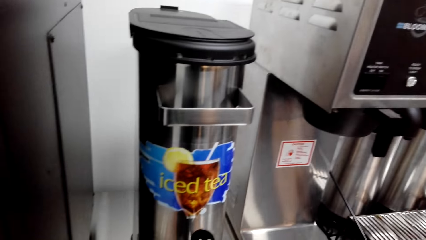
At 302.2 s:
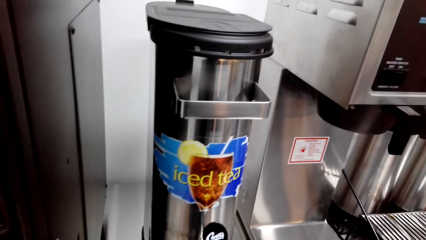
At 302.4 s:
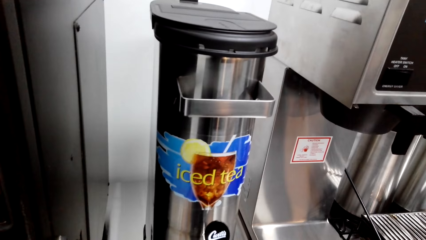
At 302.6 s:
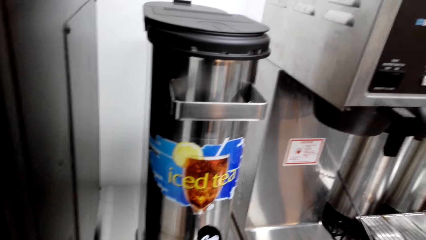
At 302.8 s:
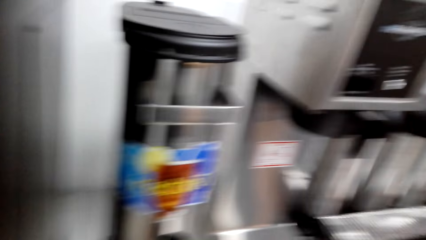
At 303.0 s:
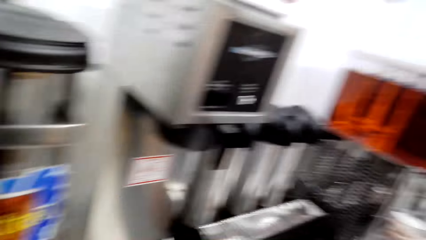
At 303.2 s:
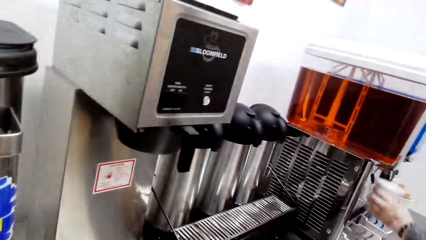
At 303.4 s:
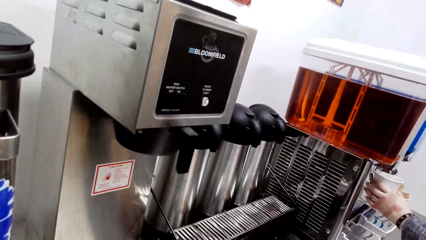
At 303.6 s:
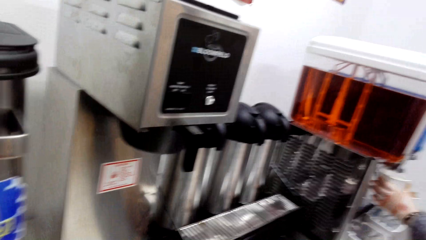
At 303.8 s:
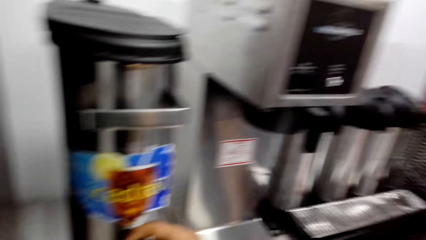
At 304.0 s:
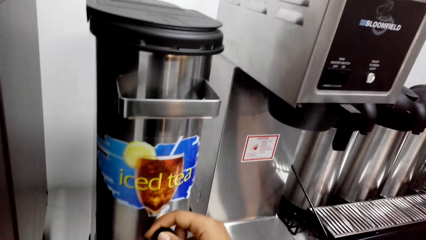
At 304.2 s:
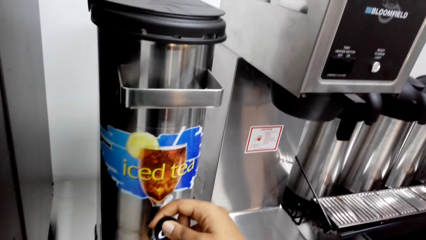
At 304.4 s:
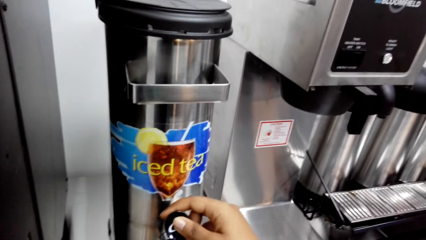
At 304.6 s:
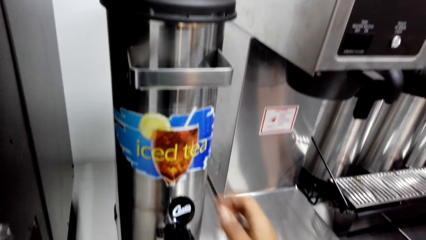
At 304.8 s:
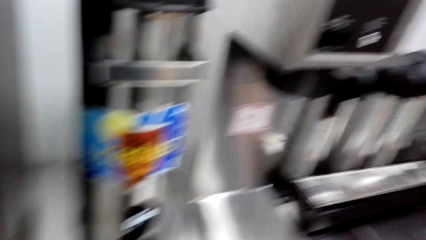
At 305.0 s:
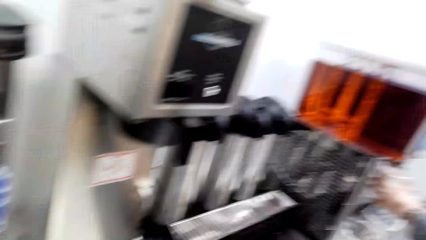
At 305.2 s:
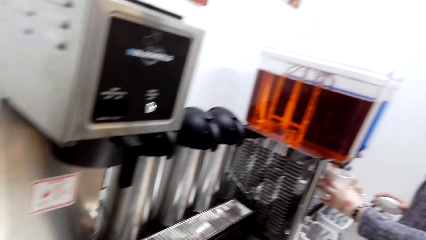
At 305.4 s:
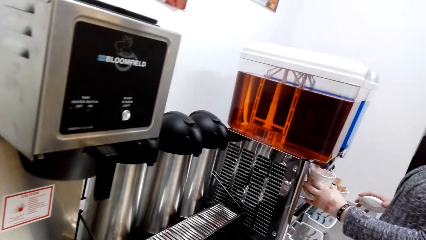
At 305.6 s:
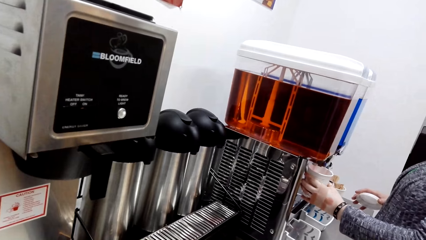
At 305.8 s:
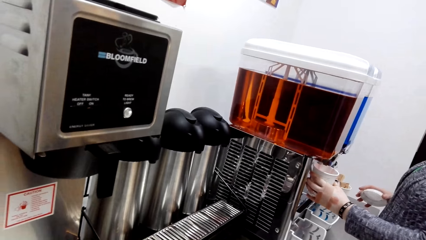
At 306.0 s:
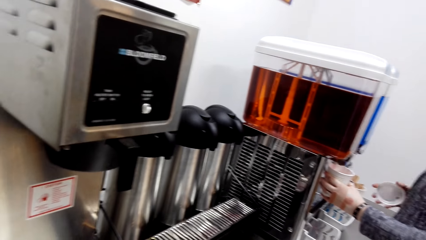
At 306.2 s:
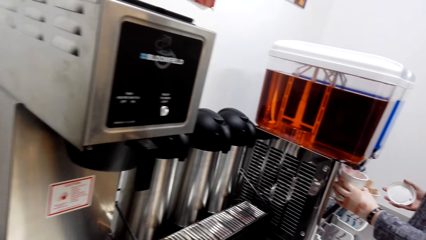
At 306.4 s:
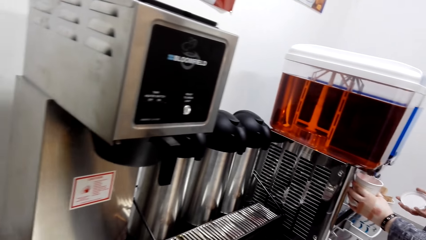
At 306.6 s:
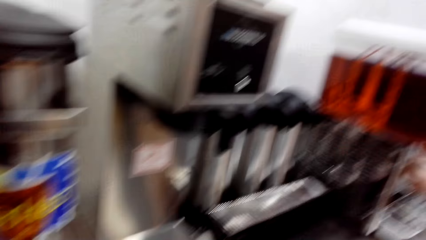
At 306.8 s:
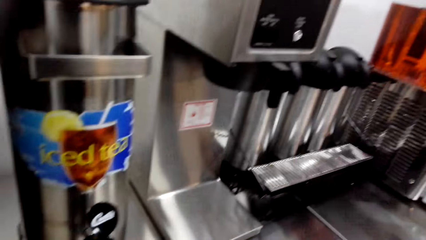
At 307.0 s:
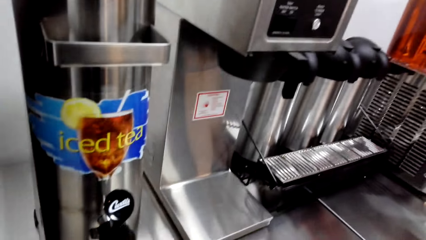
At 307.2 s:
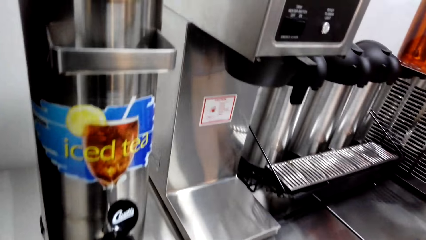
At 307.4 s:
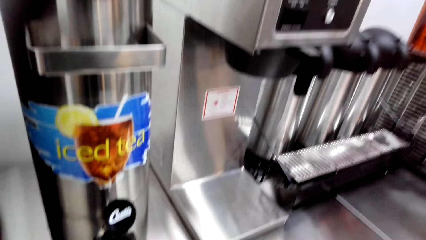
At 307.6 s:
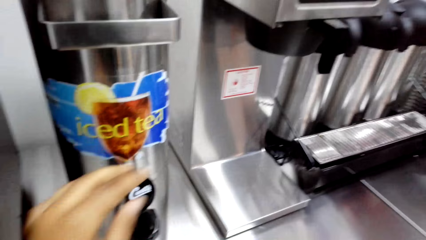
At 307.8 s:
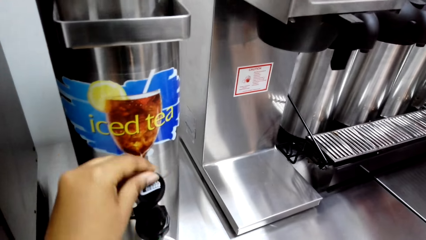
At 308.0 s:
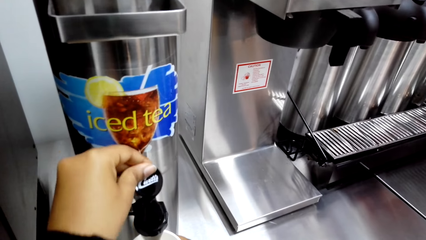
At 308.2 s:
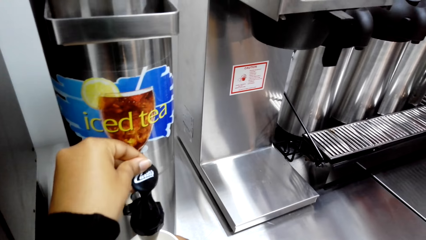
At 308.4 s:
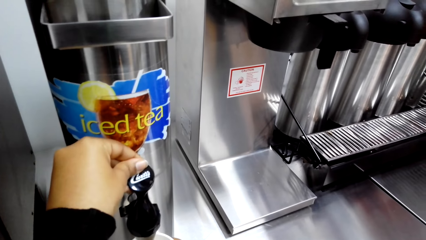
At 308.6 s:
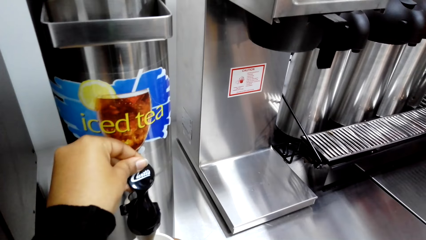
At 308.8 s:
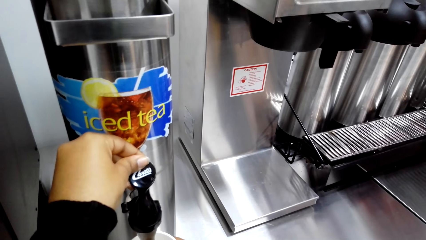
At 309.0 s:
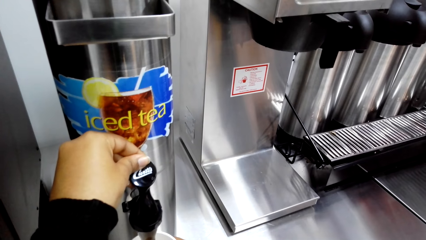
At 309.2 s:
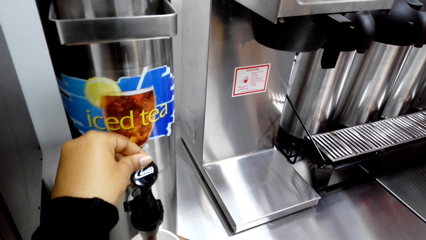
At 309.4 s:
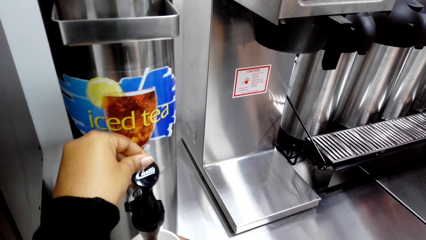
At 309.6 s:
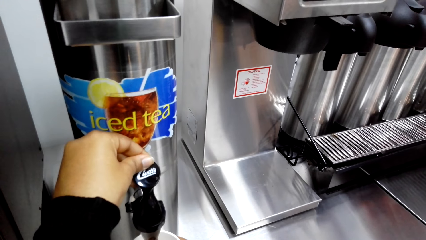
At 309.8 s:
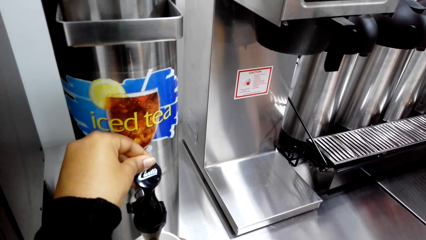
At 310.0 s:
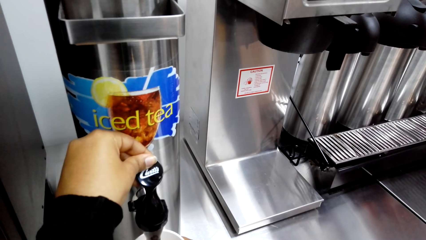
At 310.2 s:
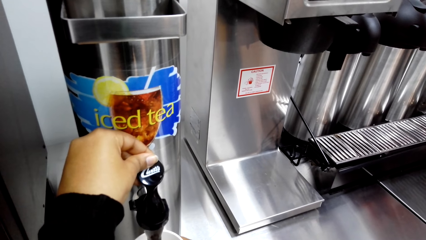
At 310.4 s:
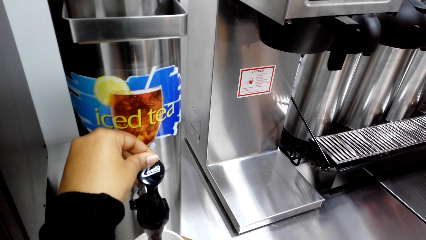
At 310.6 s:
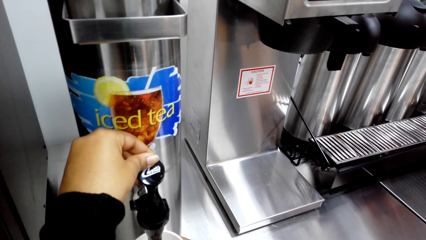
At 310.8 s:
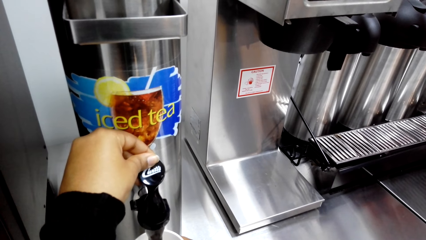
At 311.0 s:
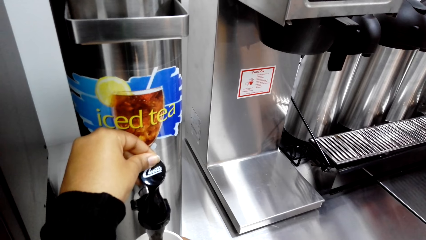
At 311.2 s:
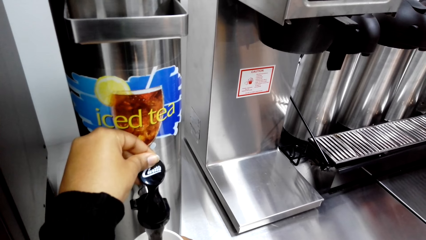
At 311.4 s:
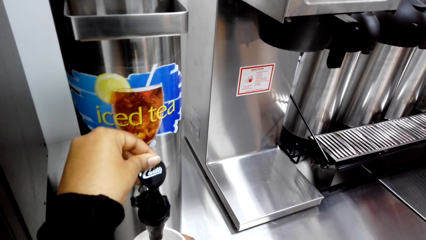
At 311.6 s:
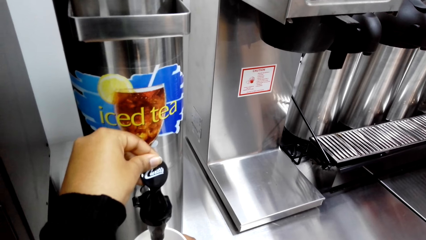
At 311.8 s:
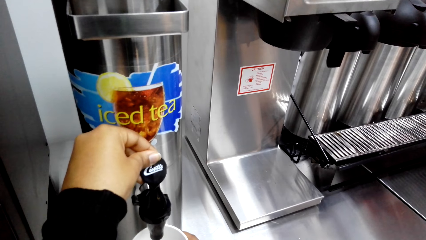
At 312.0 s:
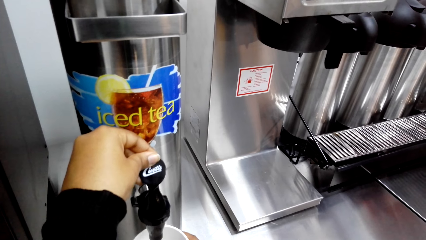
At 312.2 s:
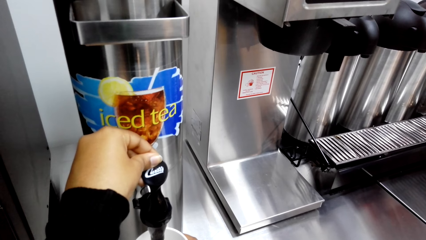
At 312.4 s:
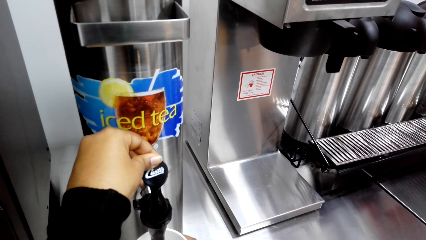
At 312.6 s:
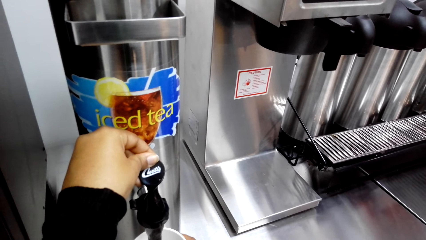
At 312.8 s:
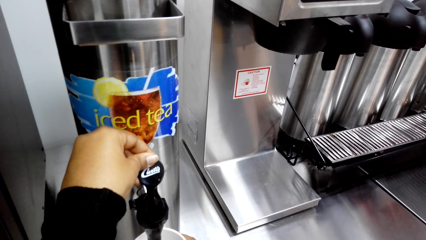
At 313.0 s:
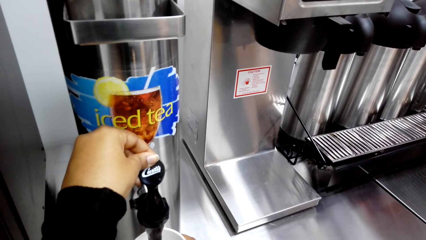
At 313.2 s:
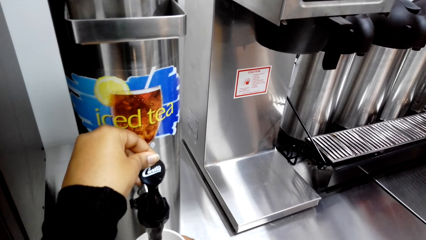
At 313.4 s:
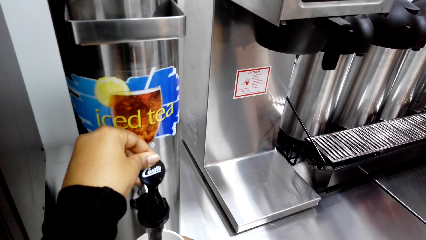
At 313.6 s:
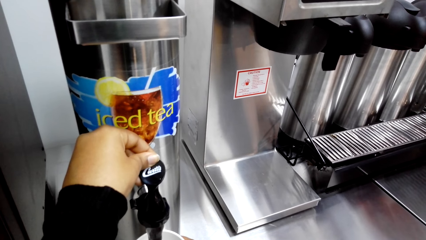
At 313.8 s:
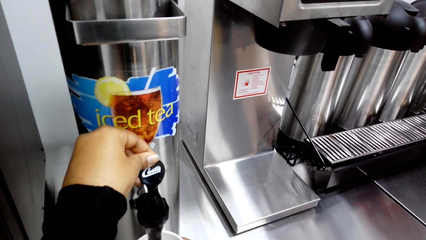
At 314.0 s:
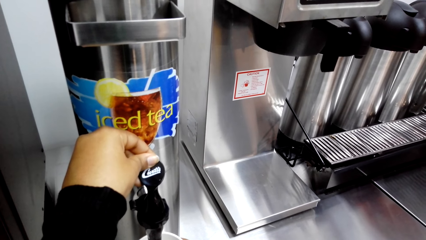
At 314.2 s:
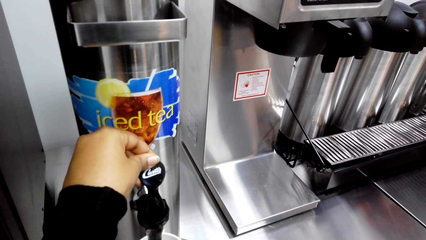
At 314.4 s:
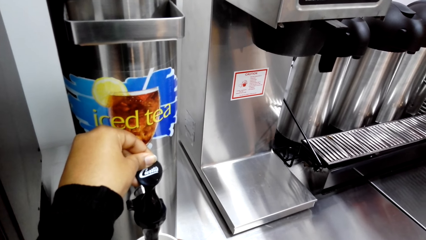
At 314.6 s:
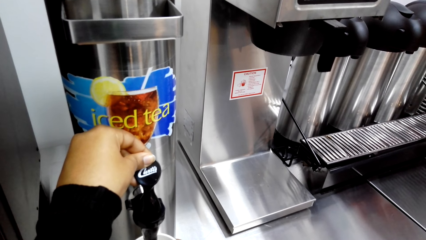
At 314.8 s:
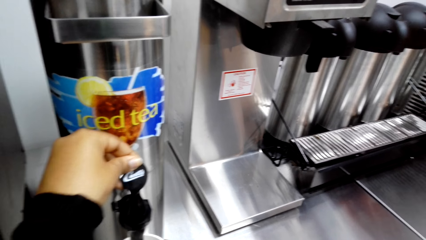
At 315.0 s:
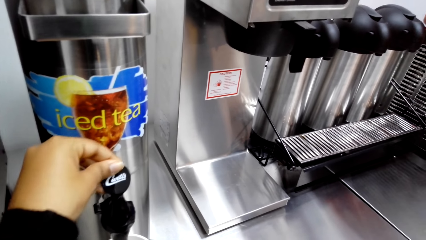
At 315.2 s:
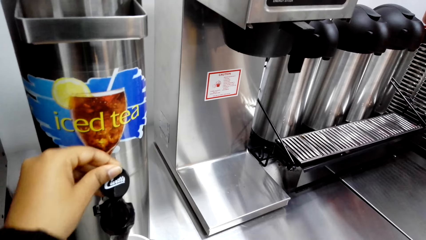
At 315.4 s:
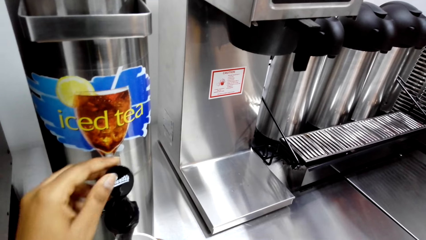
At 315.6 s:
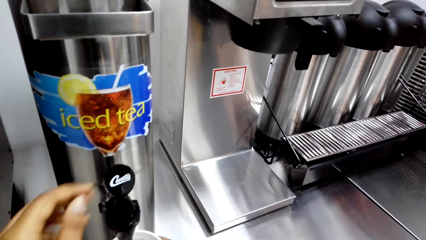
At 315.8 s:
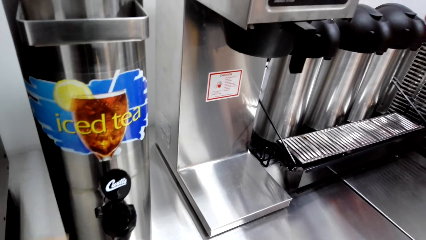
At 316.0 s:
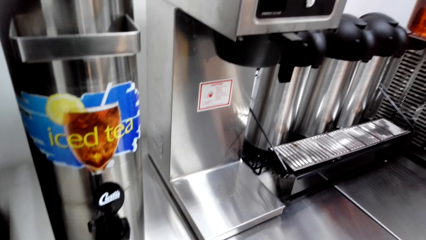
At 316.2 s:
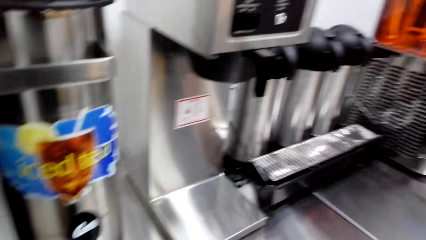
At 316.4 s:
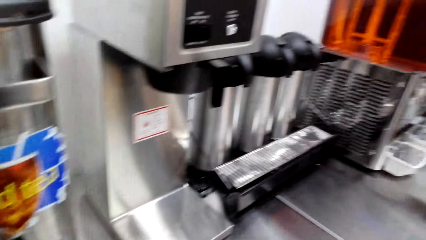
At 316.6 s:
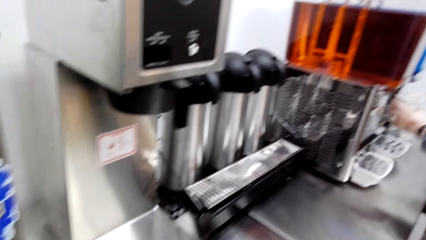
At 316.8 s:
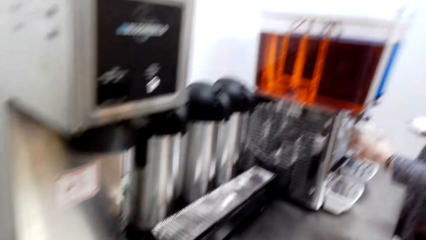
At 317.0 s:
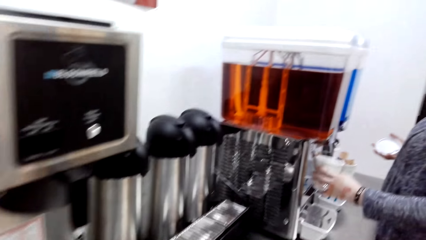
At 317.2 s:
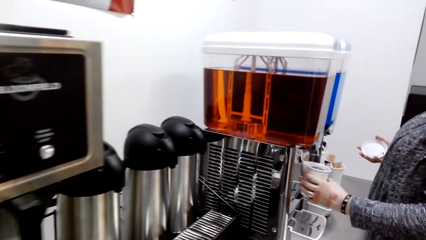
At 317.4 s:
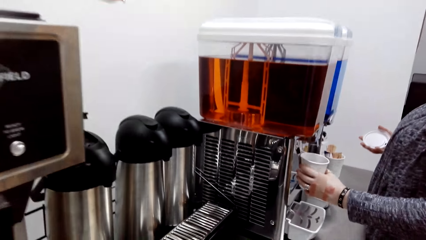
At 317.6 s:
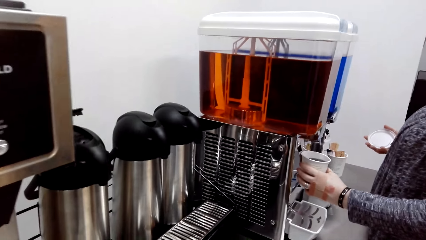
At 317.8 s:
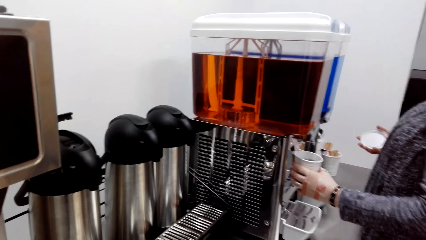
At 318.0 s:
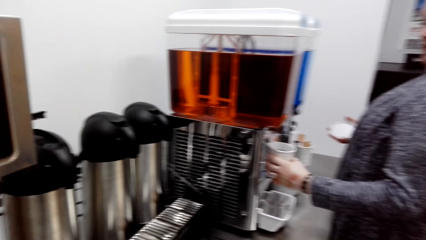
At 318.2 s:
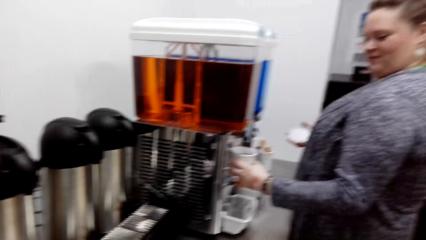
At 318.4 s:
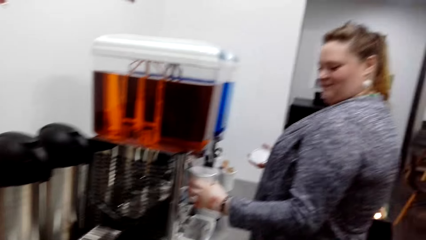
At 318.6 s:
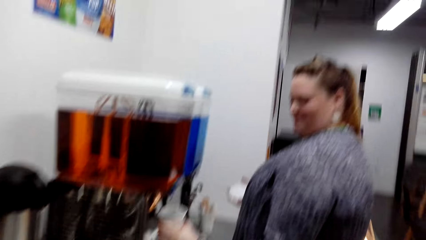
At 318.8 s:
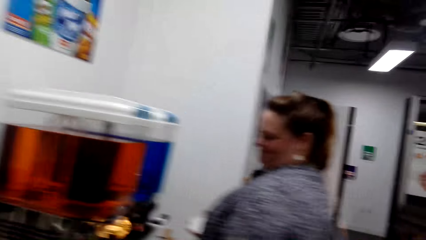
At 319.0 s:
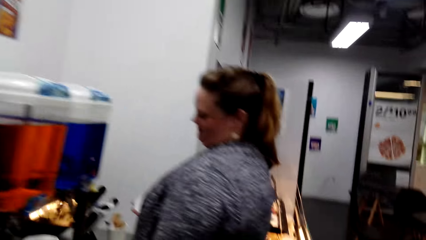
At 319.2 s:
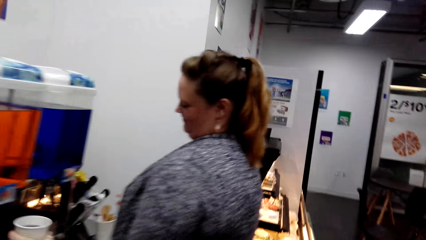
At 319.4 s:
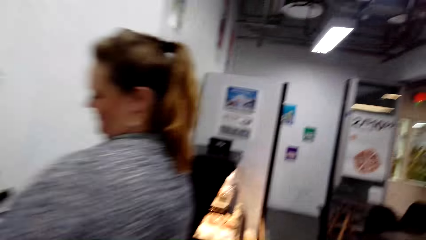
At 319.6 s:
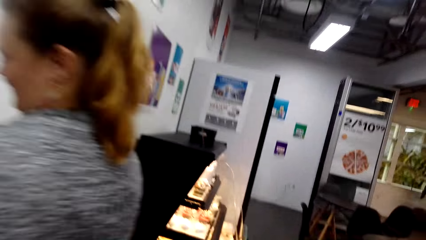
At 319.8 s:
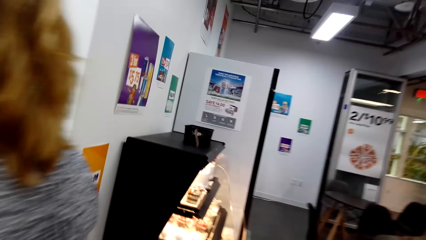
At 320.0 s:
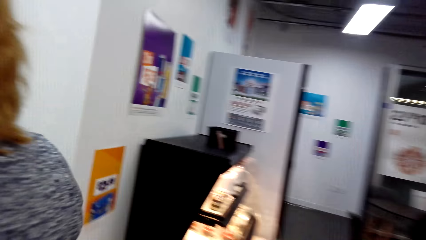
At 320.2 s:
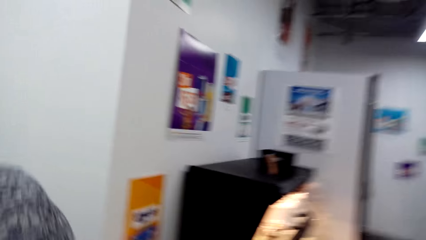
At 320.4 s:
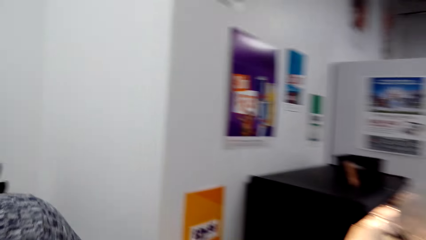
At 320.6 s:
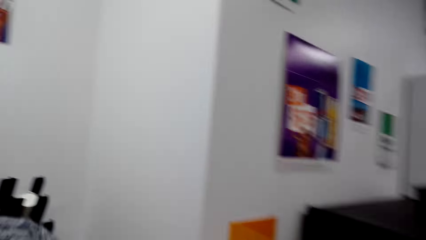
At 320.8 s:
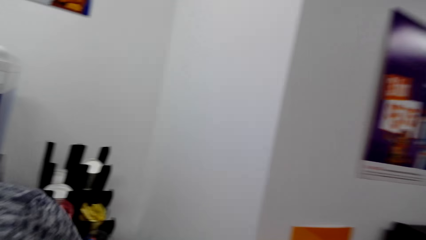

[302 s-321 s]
A woman fills a cup with drink. The camera wearer holds the iced tea container tap. They remove their hand from the iced tea container tap. They hold the iced tea container tap, remove their hand from the iced tea container tap, and walk.
